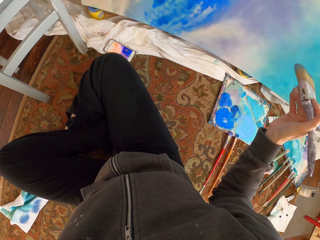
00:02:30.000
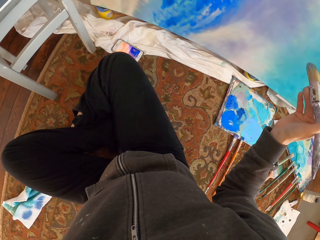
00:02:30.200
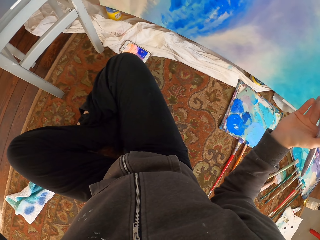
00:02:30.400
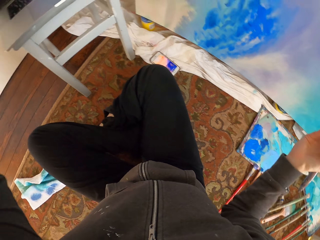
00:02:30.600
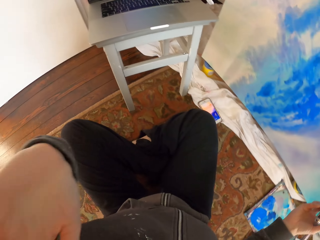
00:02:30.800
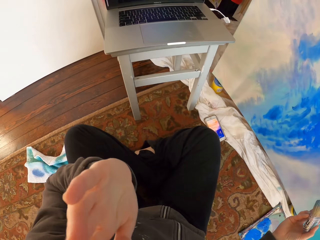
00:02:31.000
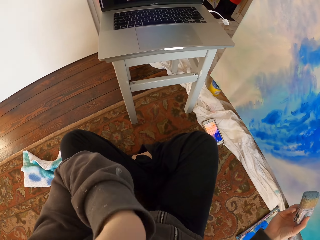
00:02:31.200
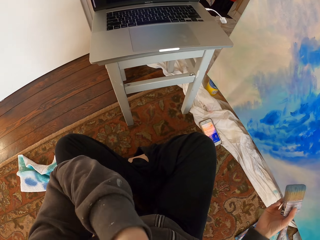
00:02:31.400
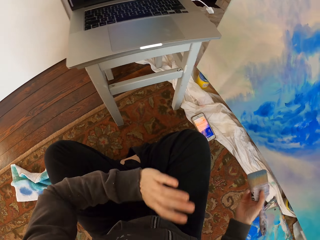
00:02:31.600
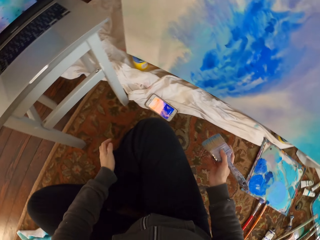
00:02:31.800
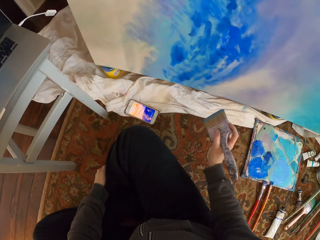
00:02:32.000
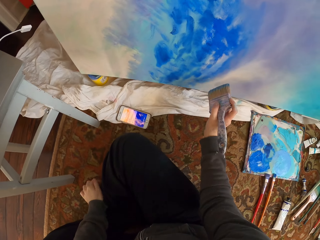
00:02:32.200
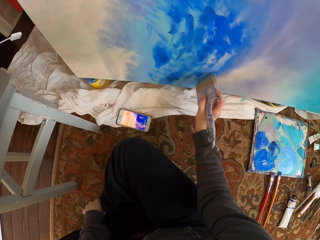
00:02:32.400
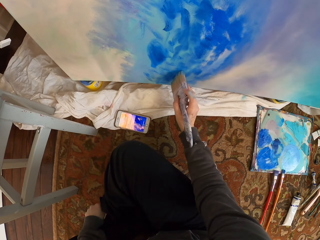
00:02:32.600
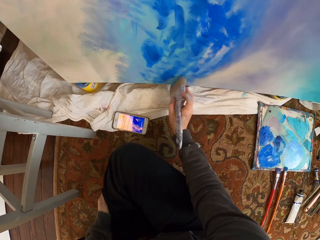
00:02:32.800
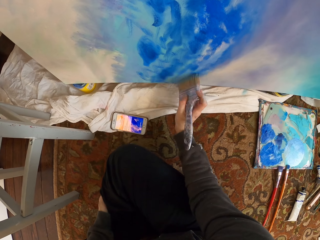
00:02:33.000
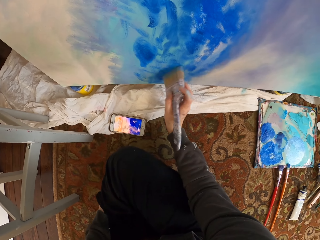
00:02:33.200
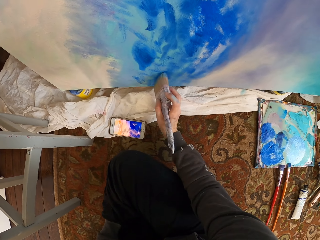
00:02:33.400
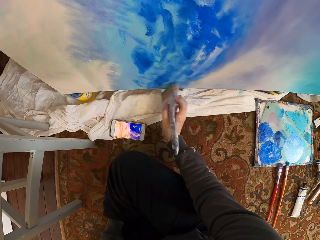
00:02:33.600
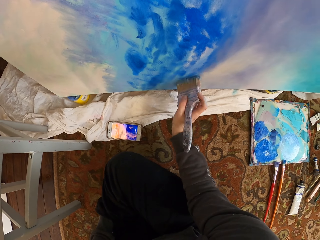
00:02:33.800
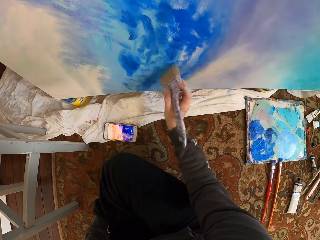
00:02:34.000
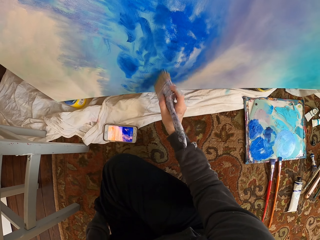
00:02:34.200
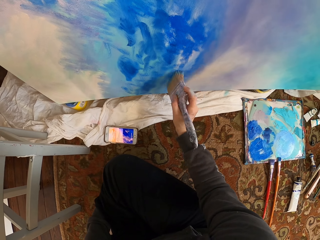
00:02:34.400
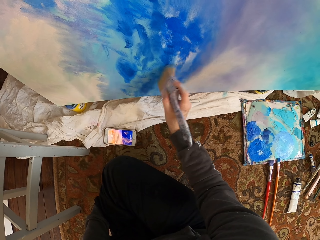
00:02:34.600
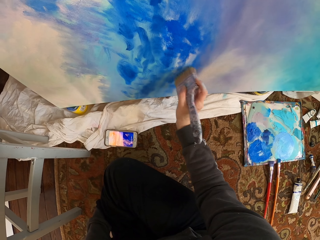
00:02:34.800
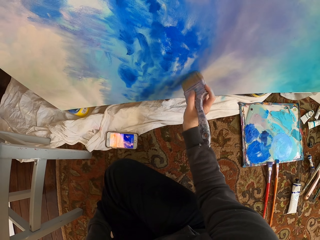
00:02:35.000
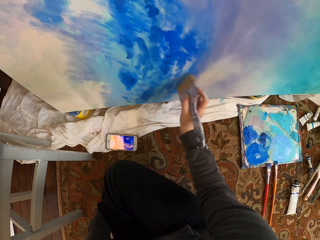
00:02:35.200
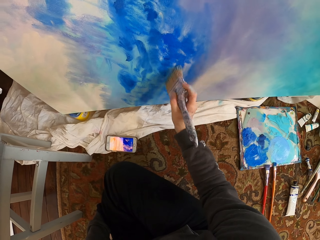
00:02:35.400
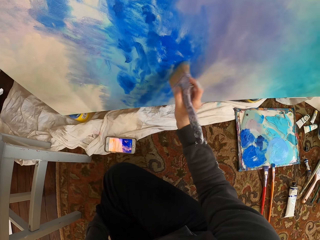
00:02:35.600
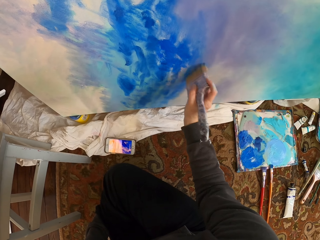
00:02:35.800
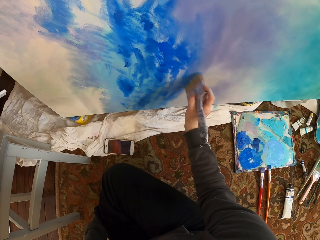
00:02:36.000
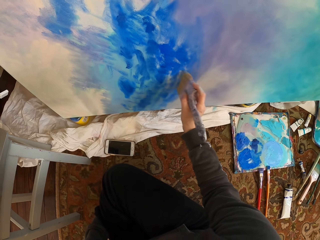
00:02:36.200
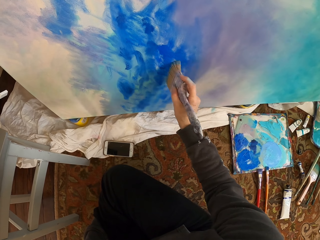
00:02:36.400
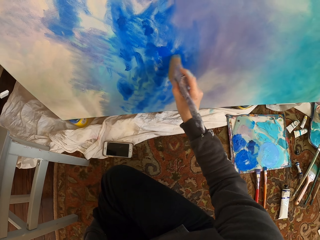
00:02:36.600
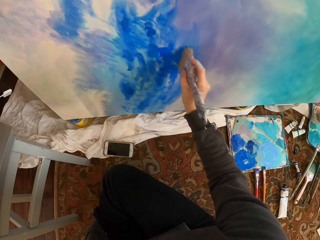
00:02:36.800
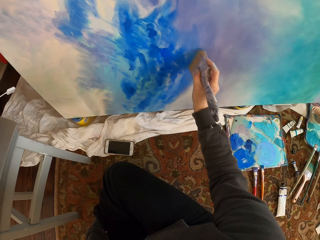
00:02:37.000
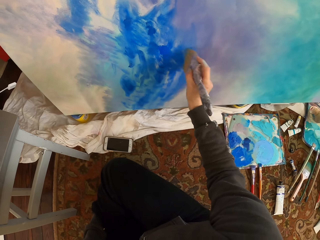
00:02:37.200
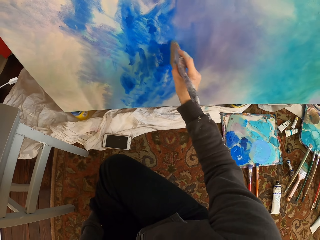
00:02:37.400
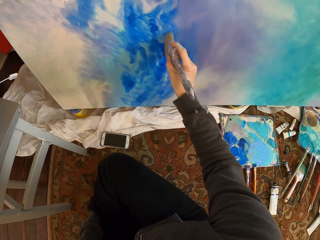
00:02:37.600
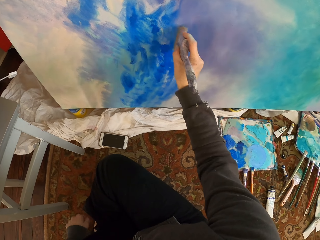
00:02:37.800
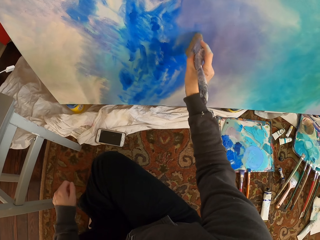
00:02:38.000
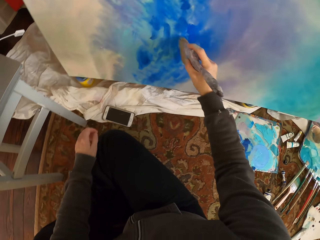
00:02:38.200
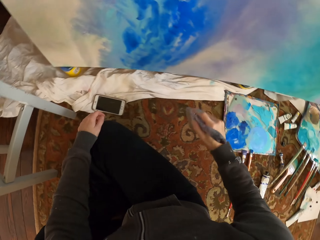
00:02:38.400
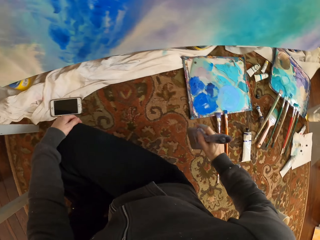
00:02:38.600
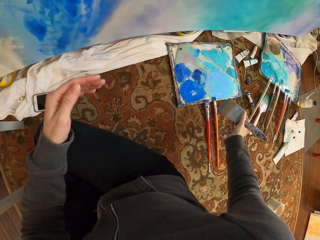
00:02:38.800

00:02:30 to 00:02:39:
The camera wearer paints.
